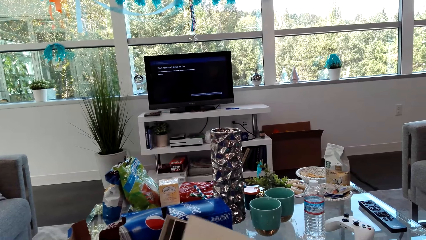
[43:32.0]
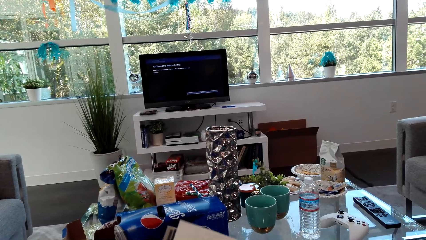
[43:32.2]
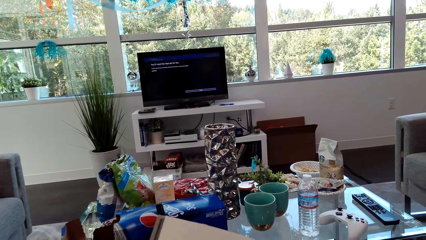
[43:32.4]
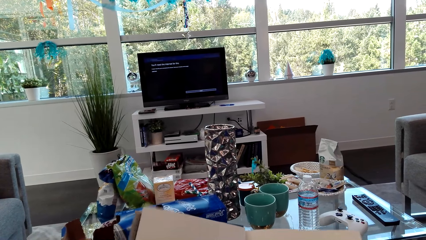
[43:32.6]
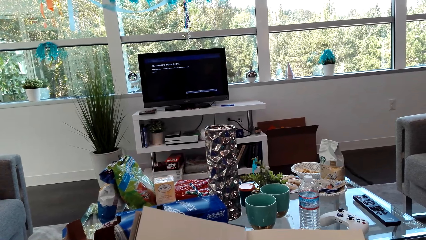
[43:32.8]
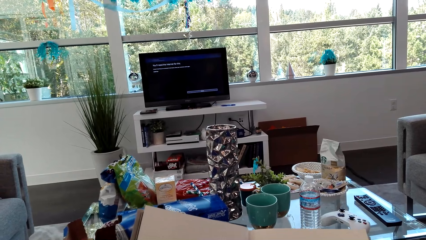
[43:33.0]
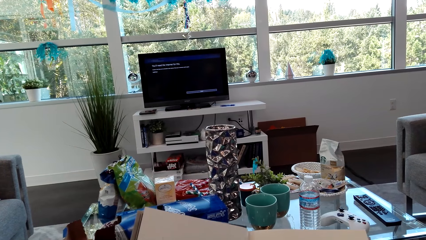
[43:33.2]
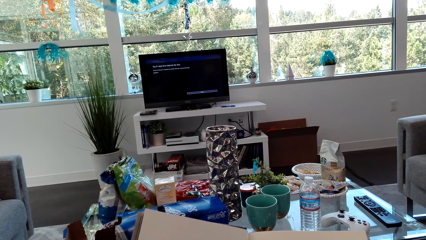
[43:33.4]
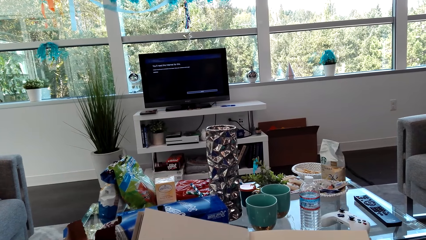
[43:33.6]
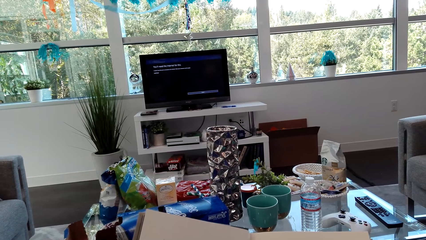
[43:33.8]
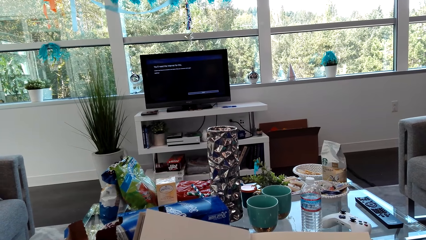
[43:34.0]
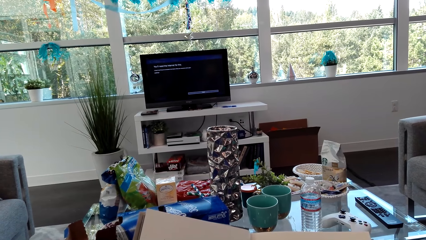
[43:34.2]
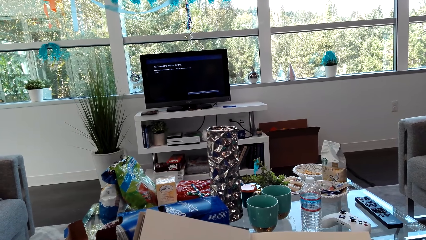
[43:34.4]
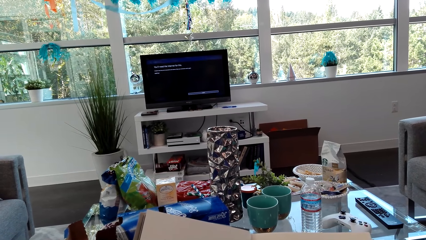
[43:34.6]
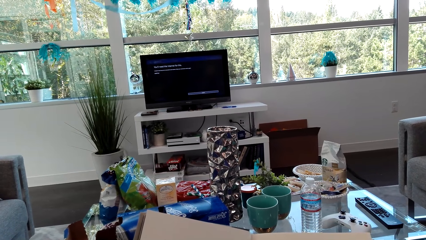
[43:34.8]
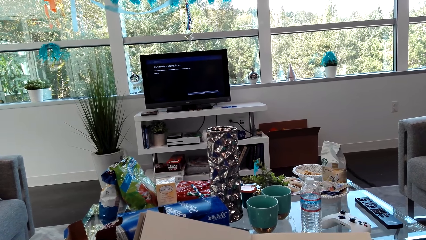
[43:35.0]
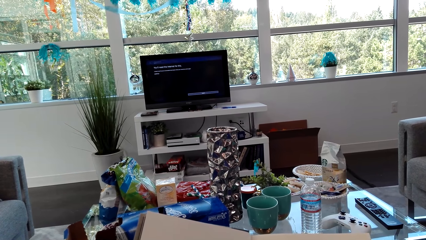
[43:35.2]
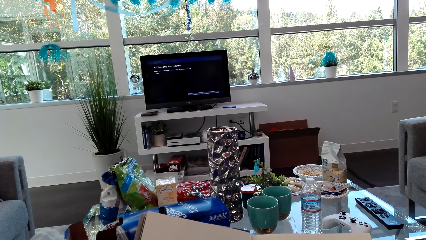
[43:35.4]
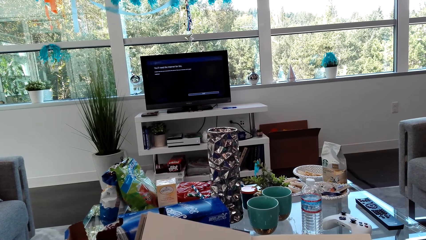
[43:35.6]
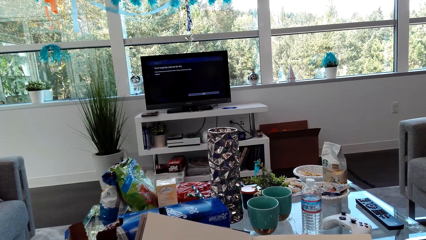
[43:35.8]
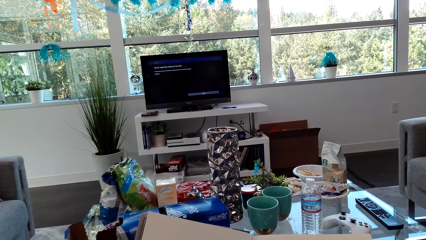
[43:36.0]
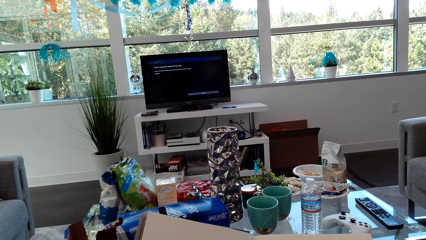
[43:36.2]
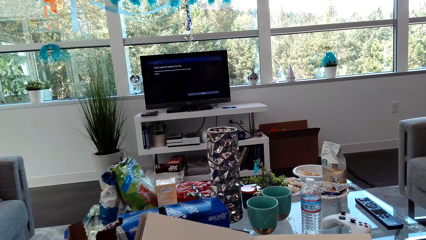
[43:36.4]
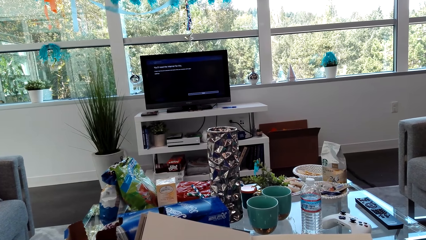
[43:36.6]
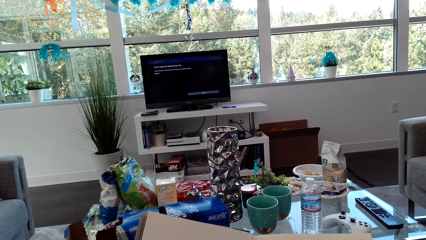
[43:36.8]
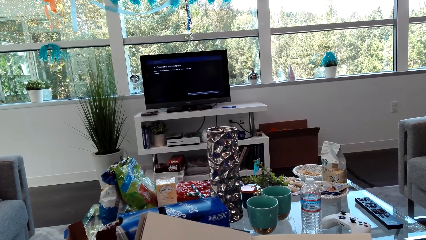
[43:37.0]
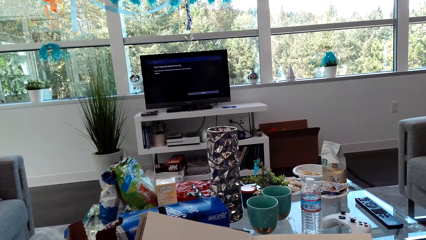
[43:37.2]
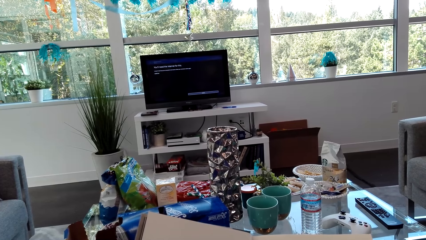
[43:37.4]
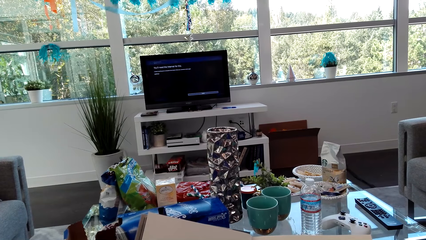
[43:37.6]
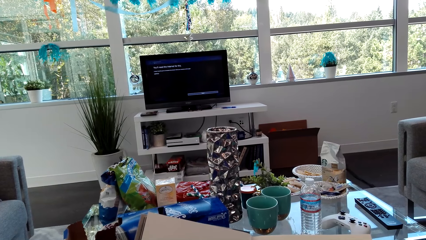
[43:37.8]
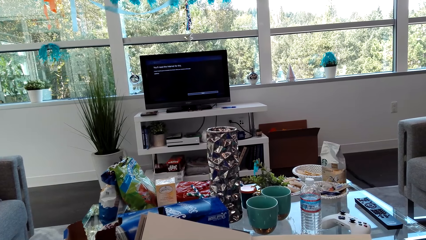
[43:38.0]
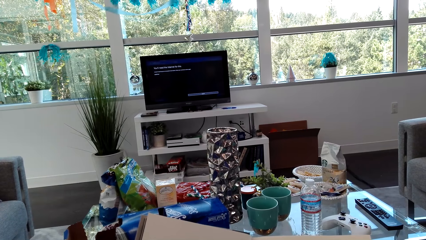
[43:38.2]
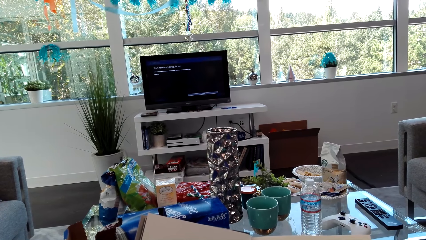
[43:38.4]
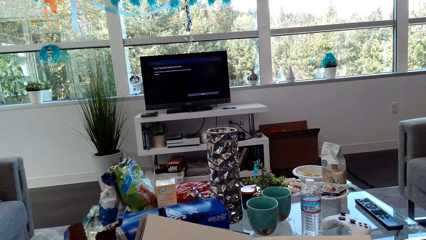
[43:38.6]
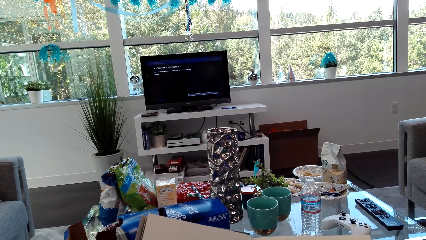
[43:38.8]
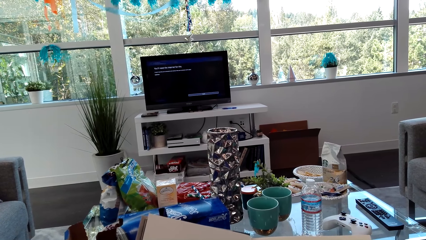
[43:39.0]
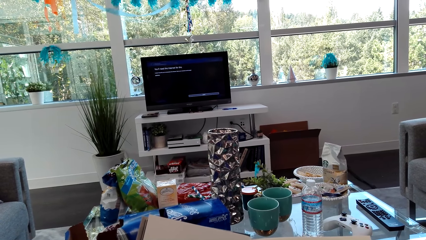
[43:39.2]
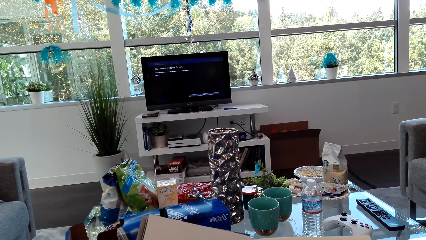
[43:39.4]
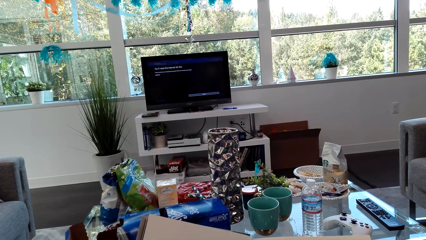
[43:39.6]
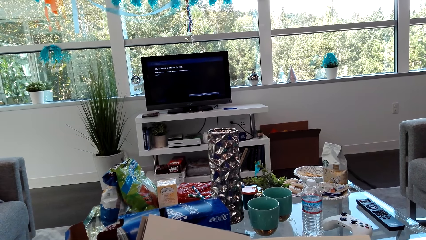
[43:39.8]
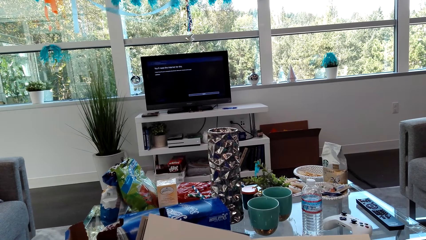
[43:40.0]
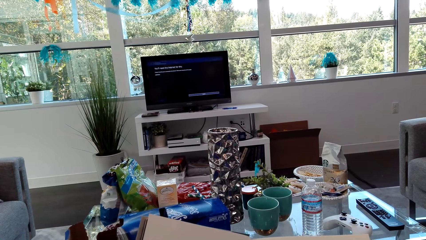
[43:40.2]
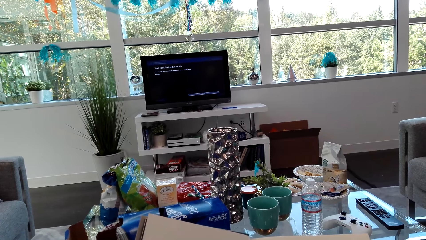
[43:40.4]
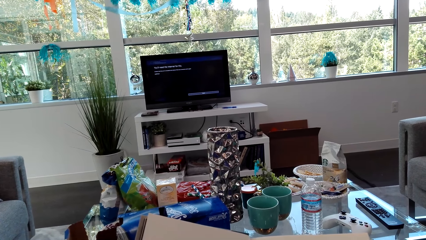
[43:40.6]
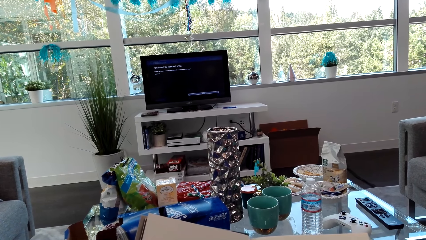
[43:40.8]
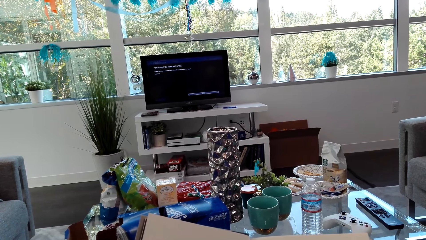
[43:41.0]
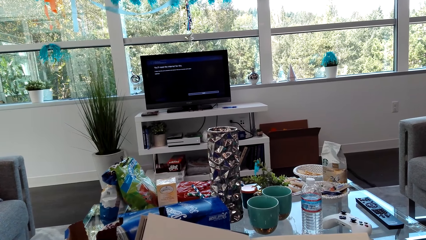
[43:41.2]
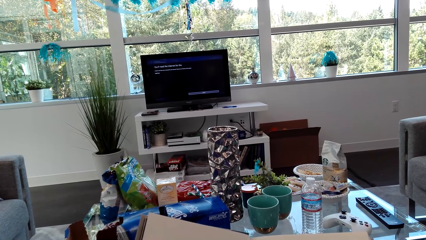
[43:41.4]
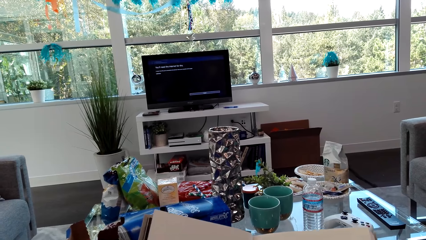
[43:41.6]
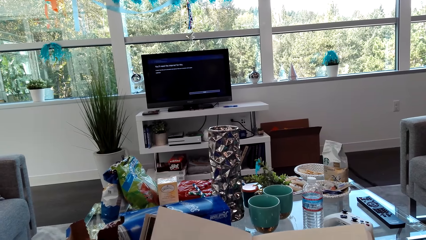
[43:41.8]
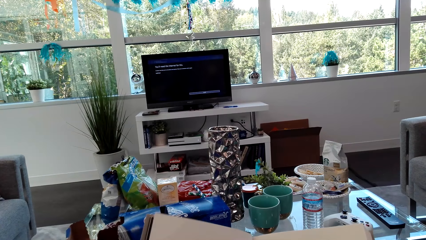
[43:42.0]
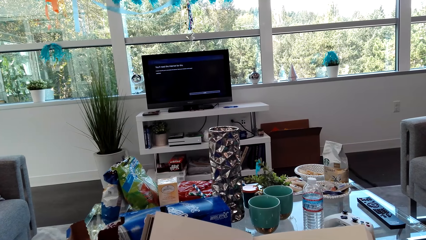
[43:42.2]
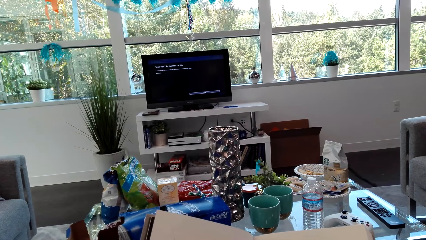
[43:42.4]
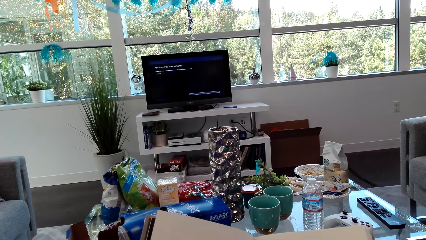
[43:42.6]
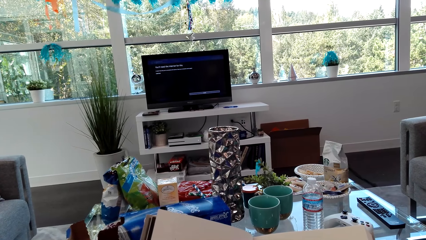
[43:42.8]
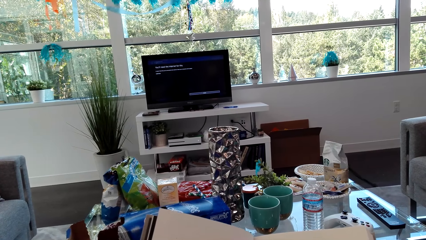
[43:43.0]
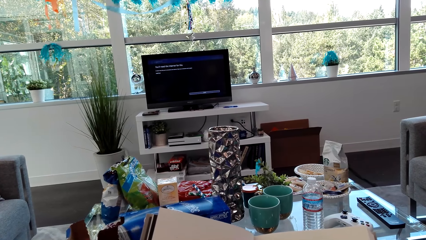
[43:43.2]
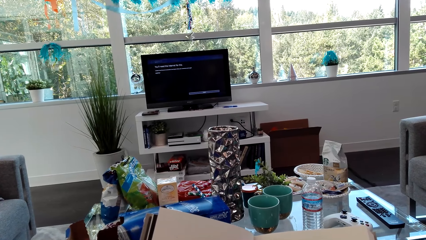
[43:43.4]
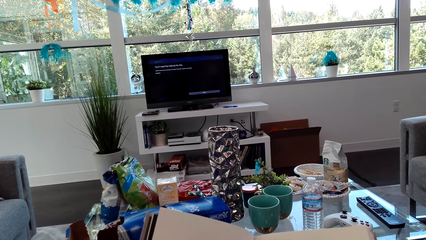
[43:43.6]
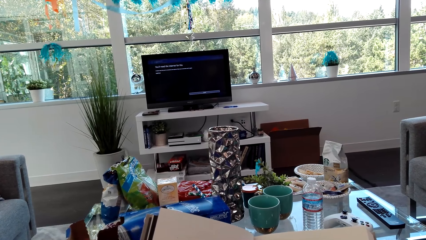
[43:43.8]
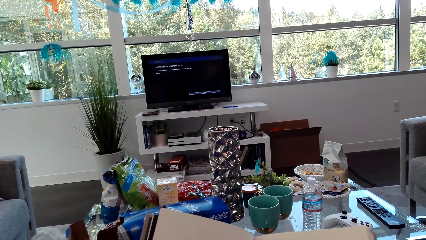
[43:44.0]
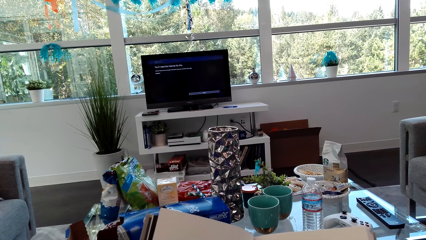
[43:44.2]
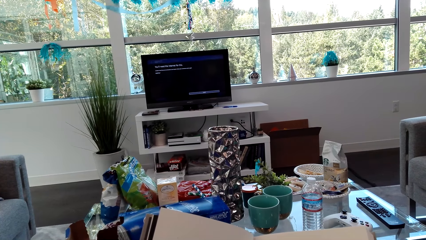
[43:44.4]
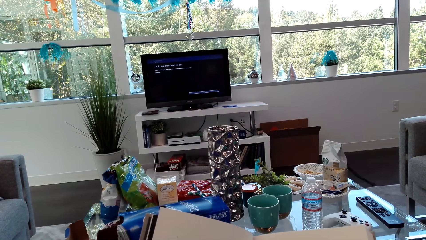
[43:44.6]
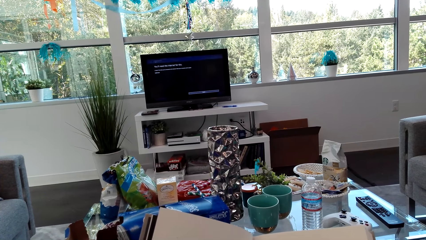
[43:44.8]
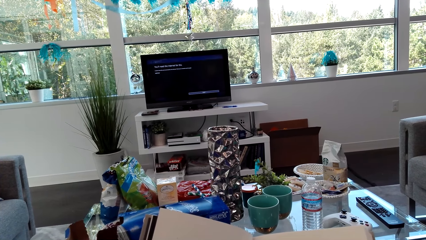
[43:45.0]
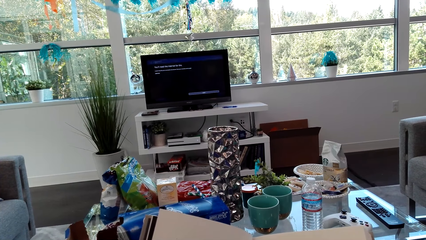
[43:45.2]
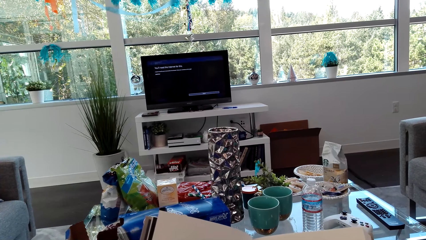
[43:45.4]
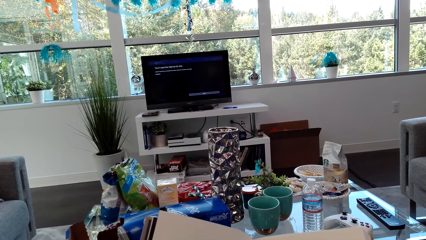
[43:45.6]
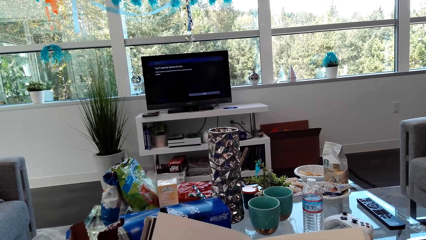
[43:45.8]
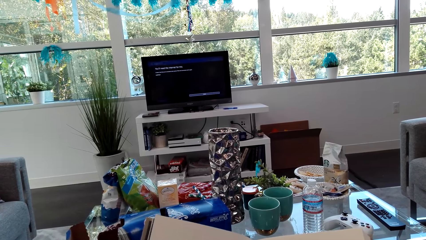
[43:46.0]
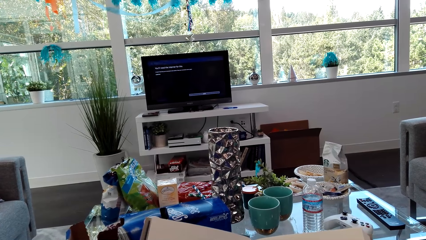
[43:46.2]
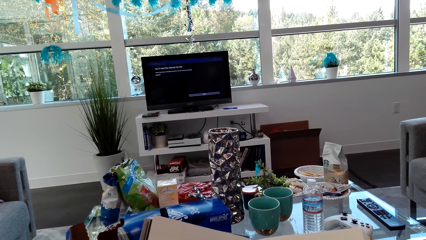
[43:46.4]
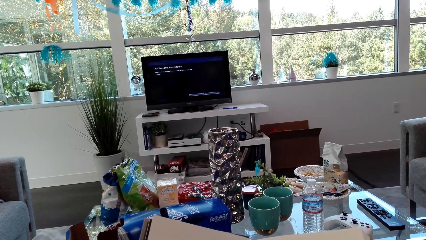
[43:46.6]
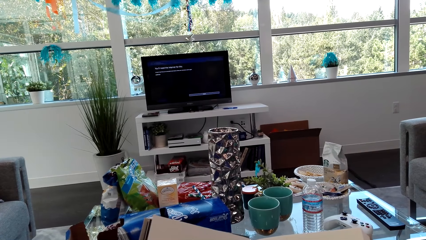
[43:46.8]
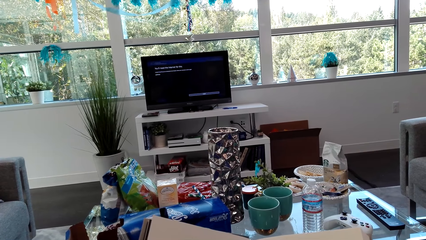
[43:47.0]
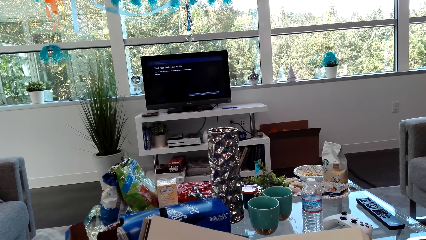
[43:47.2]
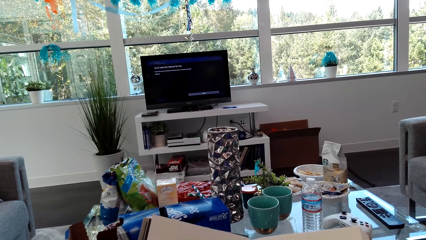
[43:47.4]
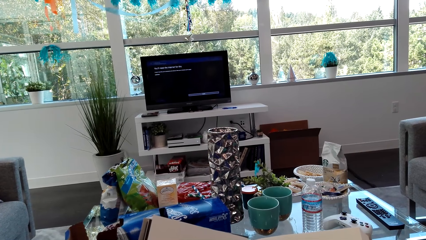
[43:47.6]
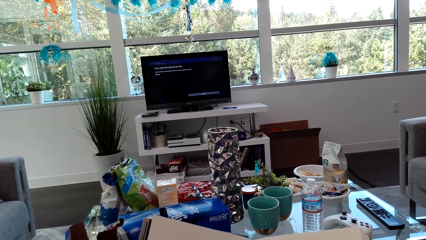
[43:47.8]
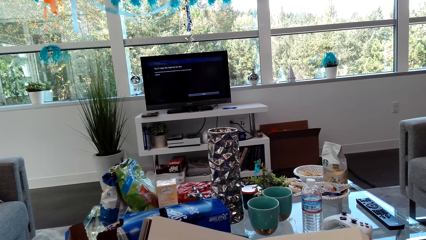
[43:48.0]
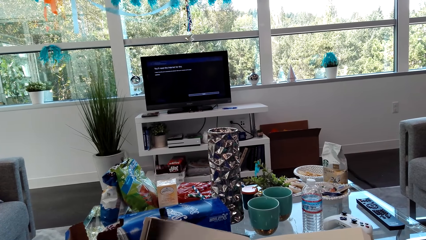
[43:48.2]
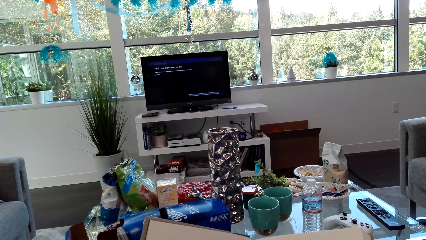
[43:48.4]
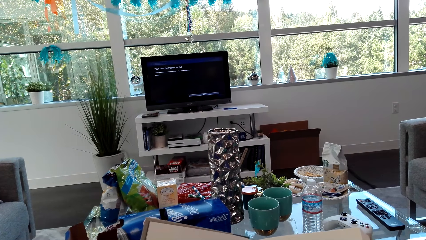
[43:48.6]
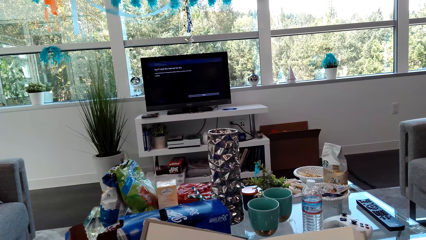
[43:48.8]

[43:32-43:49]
The camera wearer reads the book.
